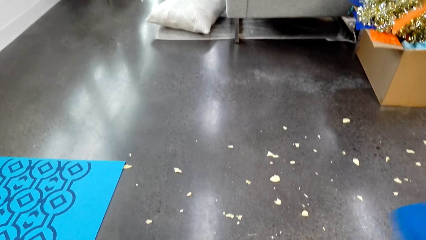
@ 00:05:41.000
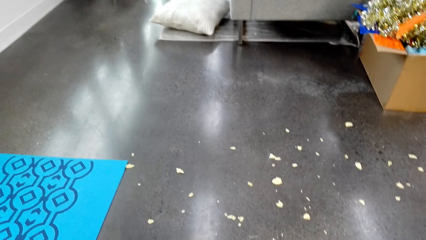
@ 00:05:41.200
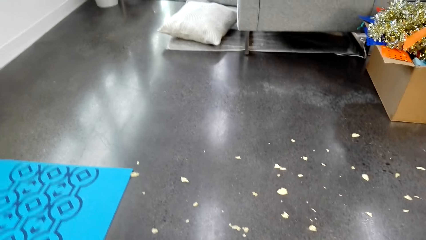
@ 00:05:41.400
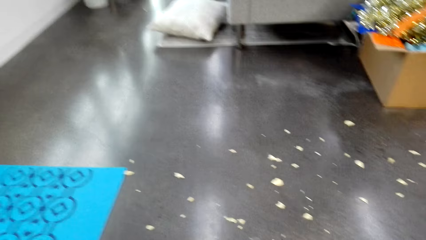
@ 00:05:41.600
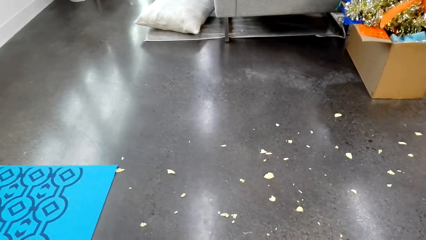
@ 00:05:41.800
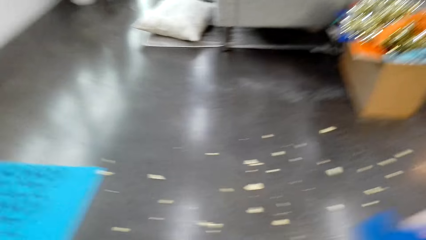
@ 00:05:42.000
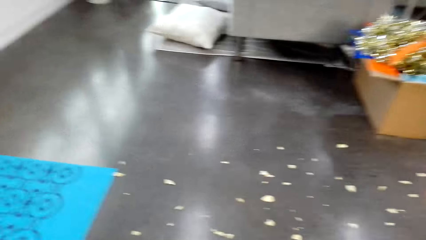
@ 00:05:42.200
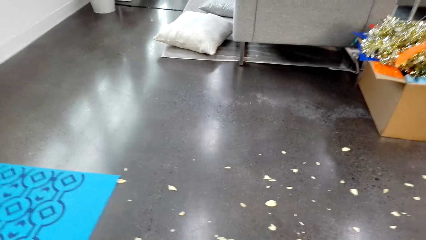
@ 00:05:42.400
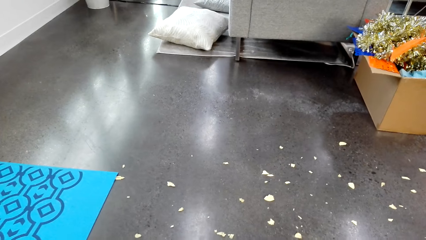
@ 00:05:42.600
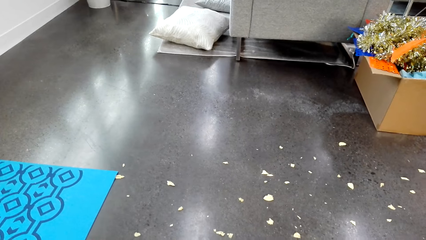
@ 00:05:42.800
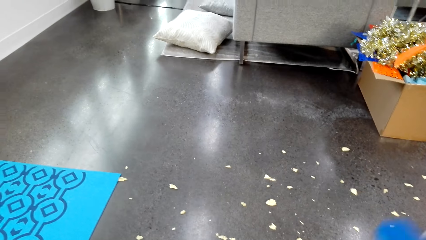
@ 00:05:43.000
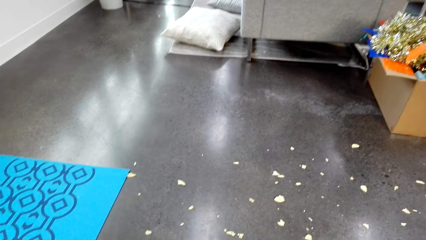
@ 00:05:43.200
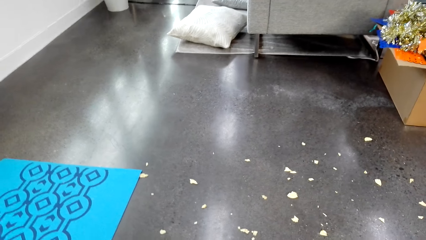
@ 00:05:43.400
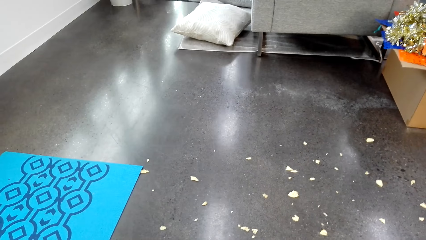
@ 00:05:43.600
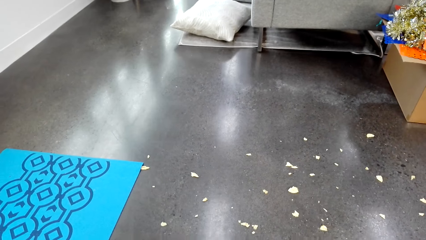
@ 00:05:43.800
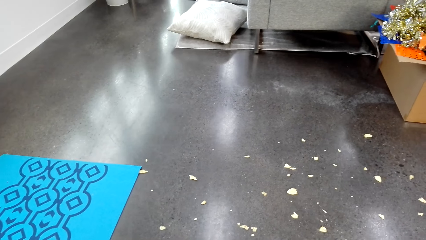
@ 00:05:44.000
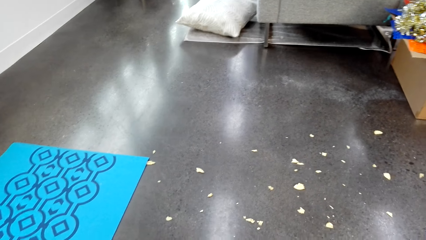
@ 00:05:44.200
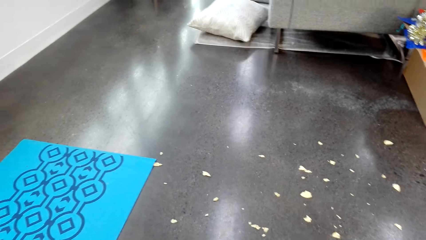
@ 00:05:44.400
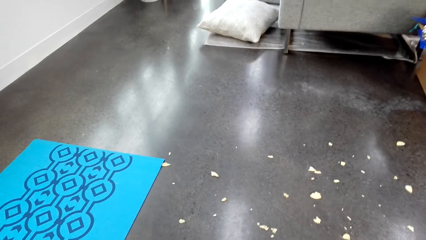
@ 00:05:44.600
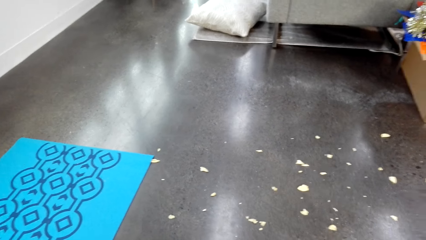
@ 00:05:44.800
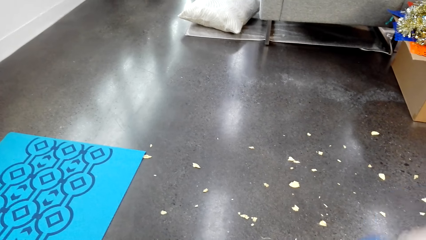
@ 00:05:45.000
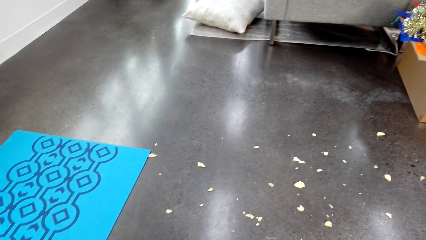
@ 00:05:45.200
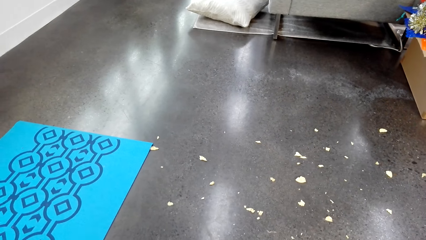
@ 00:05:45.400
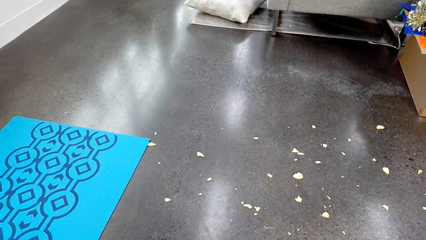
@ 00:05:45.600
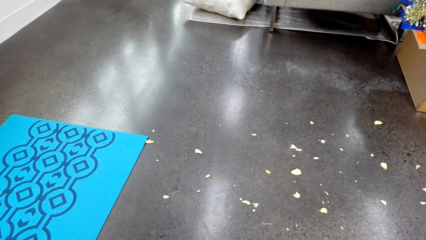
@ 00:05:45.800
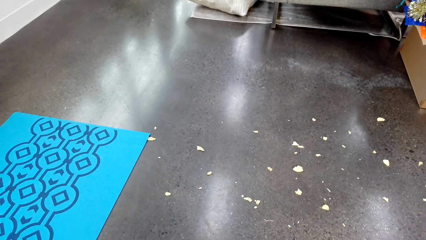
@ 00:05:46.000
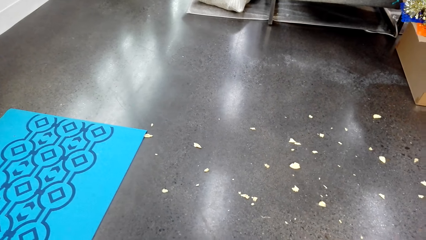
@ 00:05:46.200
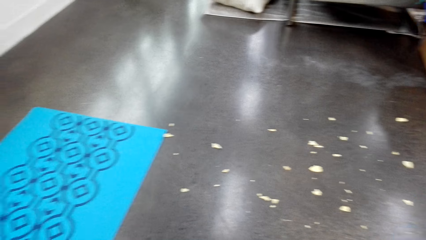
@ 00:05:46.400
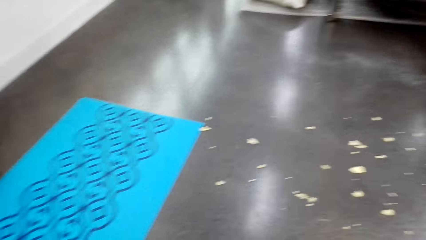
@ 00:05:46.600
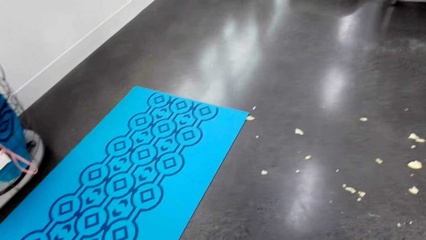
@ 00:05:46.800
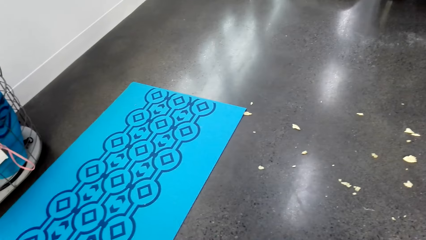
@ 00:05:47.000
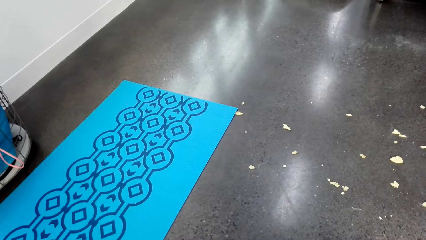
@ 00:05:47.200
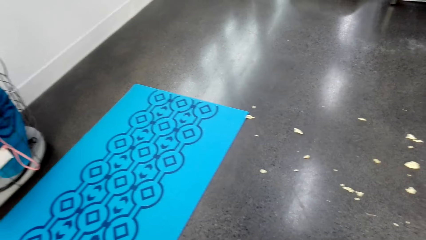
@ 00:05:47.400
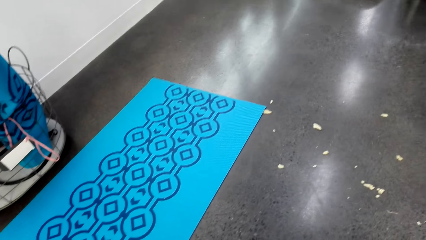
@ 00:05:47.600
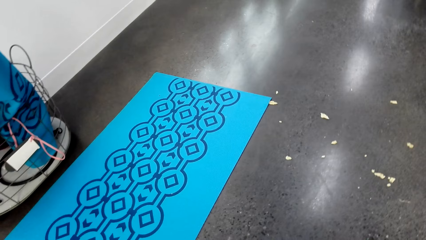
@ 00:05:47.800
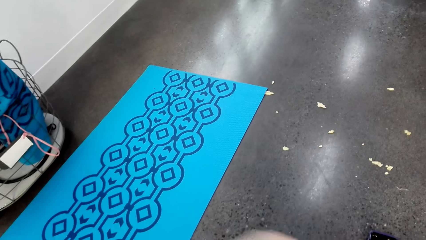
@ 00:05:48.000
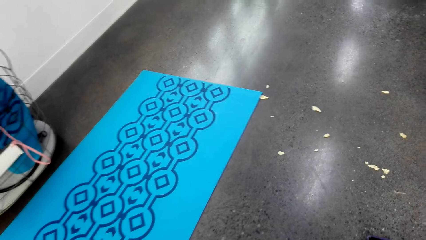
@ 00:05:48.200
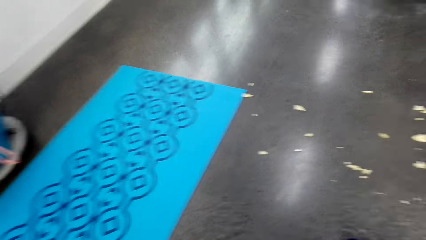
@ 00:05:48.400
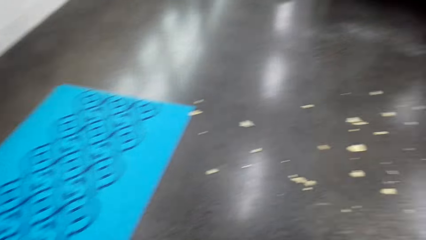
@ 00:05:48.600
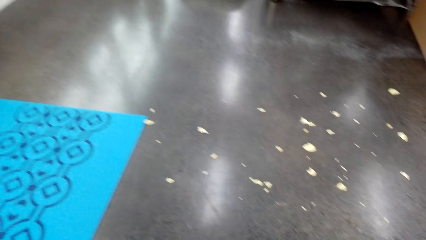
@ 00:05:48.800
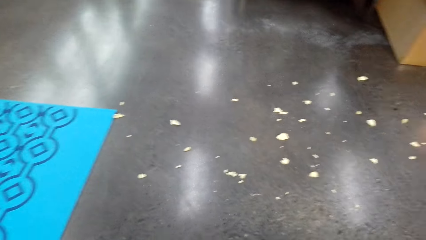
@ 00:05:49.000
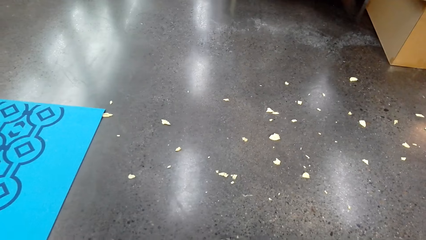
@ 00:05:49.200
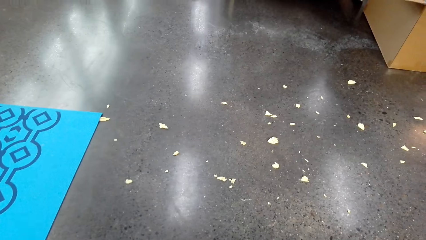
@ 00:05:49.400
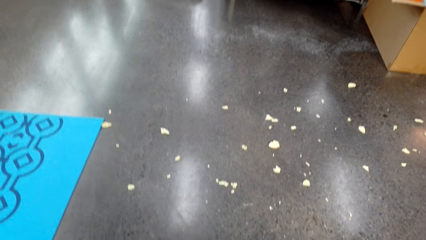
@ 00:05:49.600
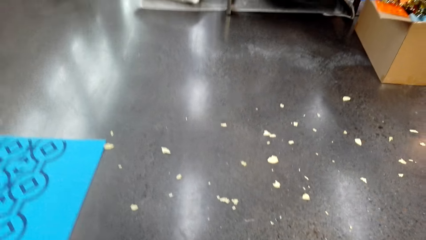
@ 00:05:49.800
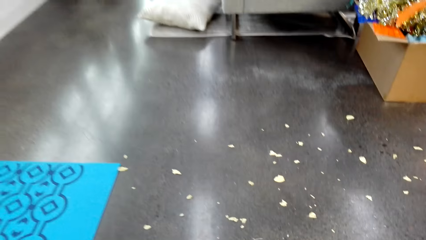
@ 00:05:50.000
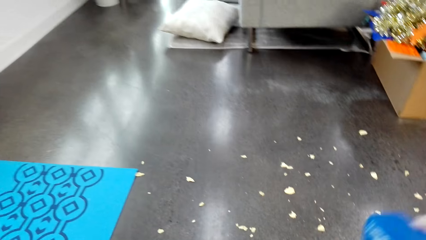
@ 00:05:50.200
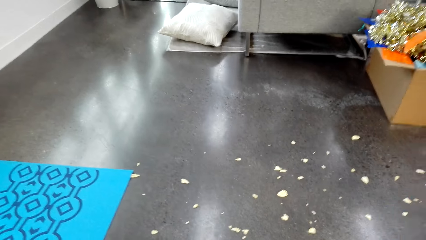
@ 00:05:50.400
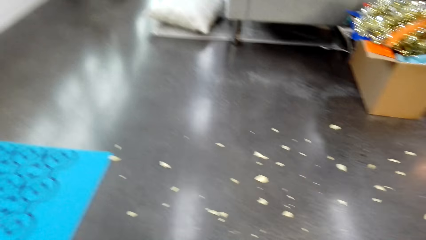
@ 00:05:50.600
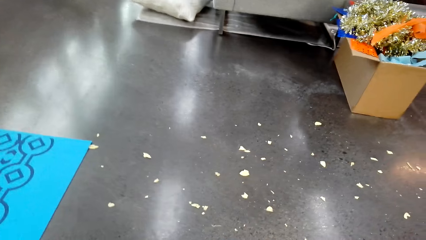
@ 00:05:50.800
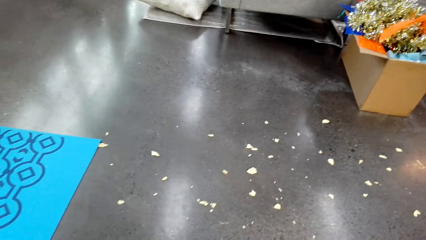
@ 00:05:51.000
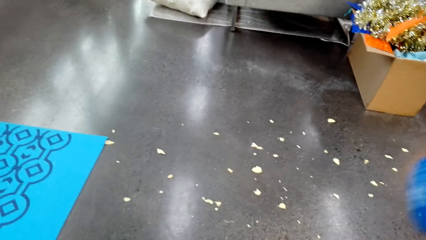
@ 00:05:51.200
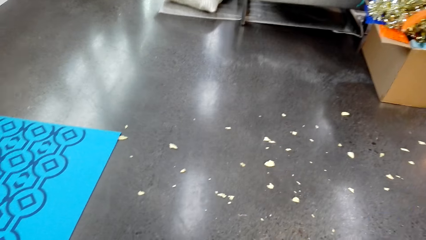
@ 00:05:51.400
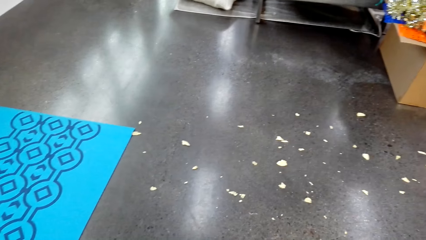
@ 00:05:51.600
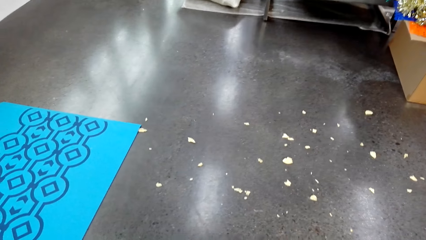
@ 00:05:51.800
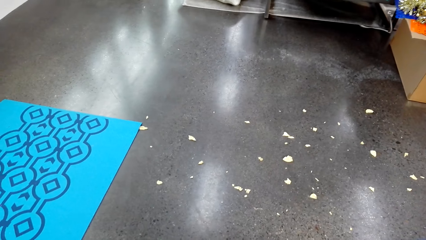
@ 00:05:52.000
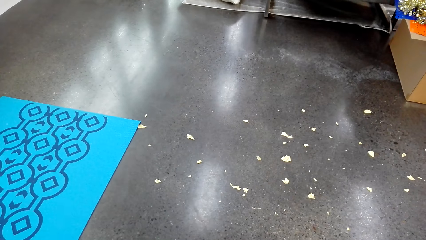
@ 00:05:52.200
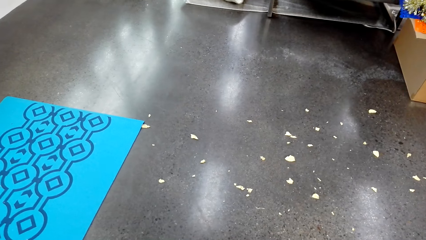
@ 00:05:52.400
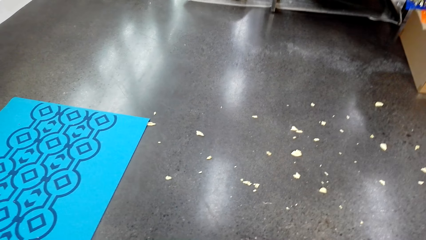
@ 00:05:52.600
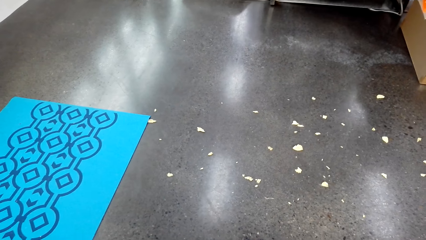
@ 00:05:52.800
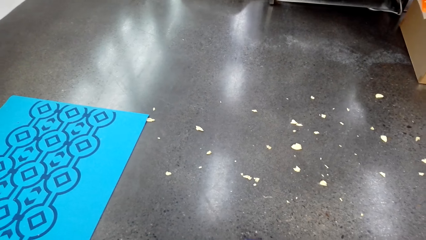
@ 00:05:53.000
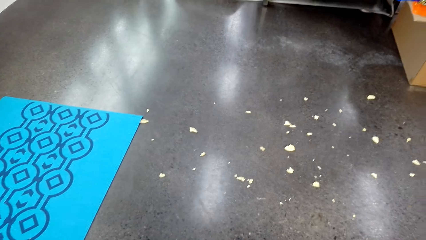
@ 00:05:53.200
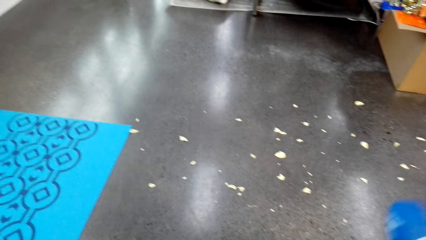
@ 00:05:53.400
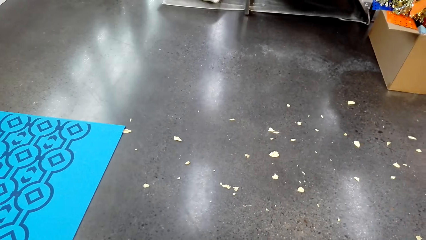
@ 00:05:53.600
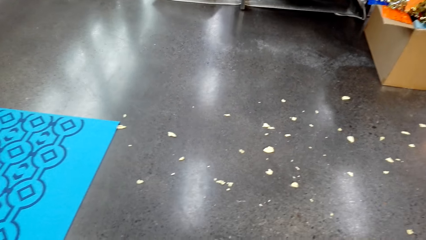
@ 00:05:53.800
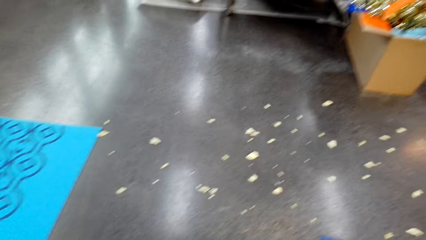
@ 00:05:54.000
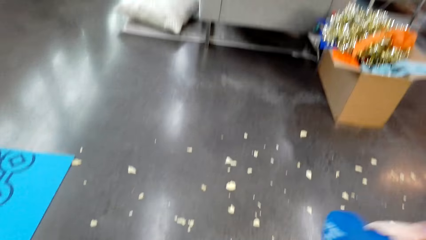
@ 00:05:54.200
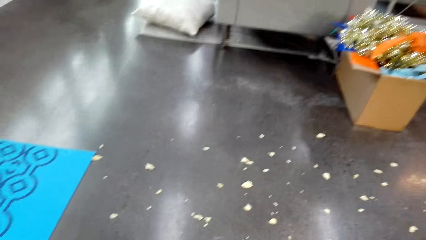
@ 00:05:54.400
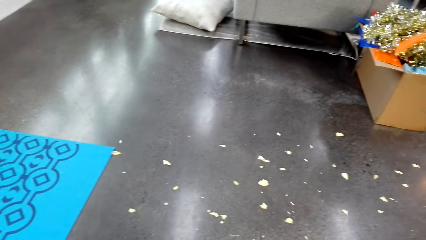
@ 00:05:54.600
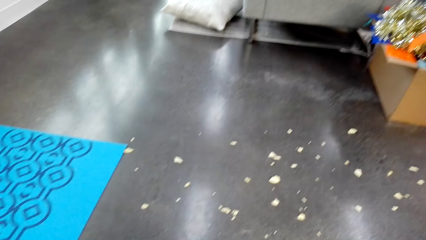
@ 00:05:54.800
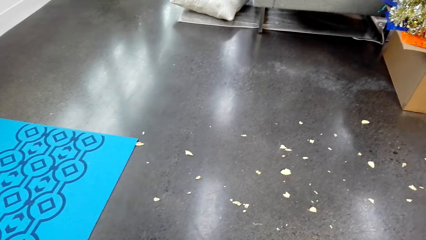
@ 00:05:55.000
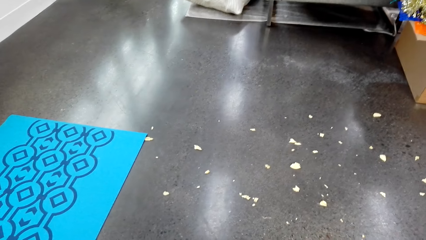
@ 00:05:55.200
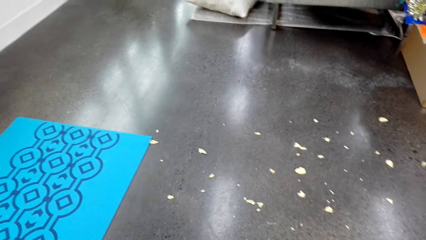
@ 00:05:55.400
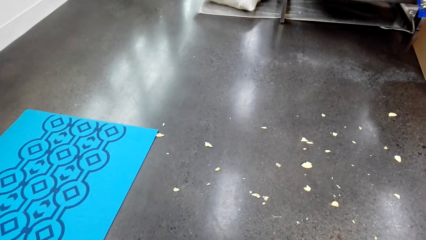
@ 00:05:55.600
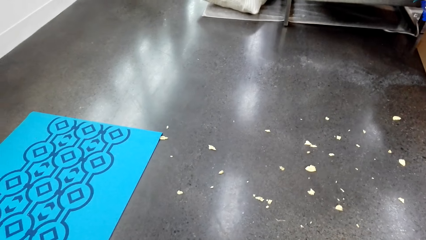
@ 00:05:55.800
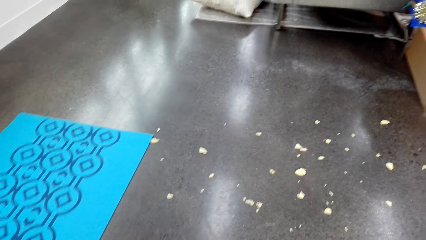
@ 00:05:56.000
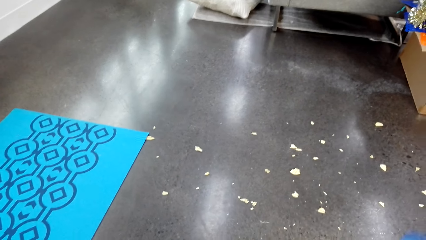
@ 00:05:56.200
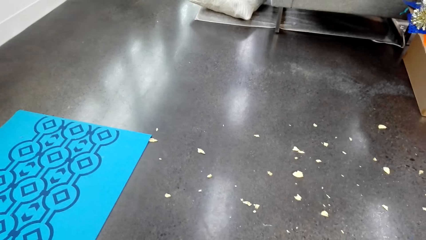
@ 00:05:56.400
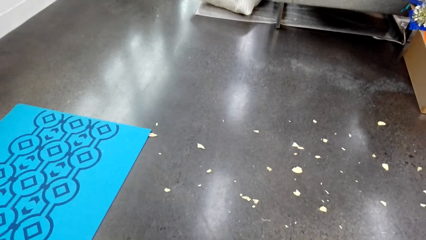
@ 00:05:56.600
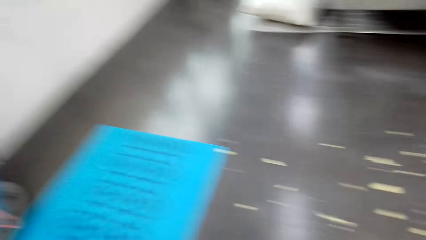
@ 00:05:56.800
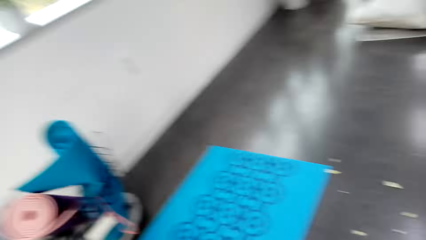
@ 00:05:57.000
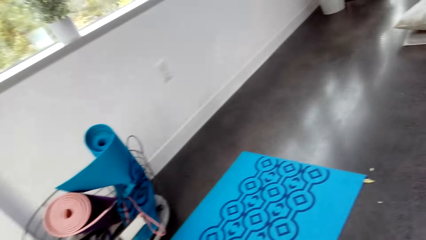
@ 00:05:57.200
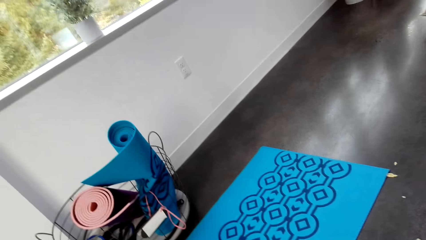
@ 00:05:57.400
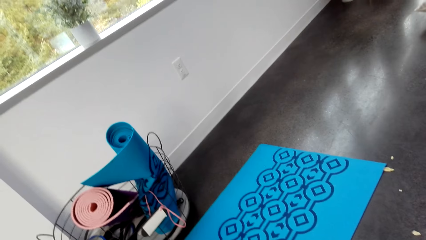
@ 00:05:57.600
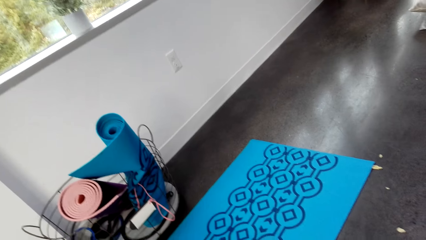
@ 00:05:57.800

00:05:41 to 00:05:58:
The camera wearer exercises. They talk. They look around. They look around again. They lift dumbbells. They exercise with the dumbbell.
